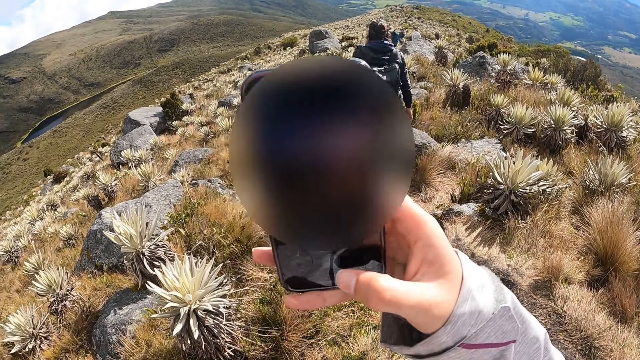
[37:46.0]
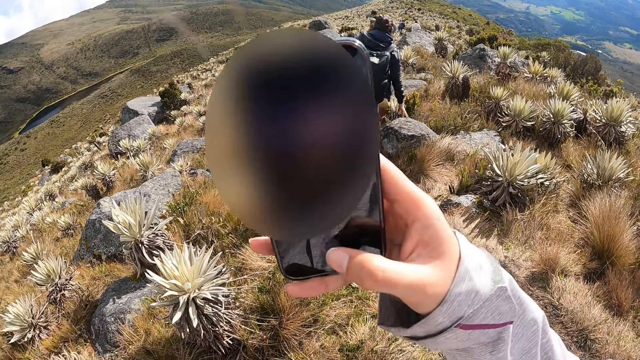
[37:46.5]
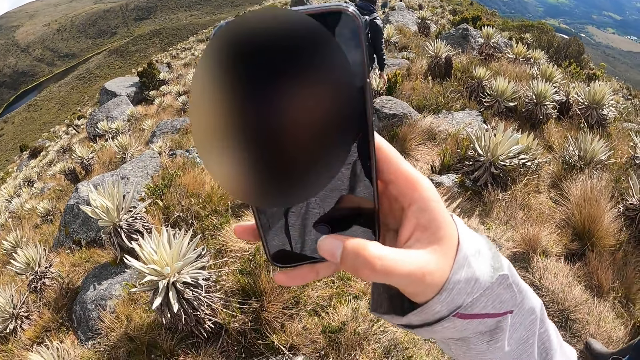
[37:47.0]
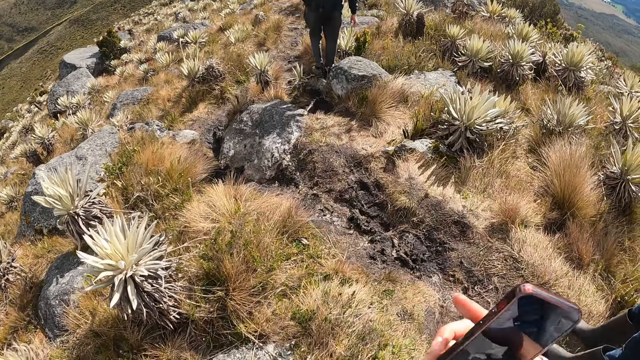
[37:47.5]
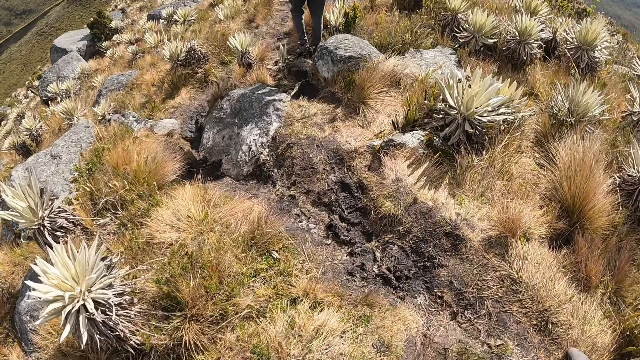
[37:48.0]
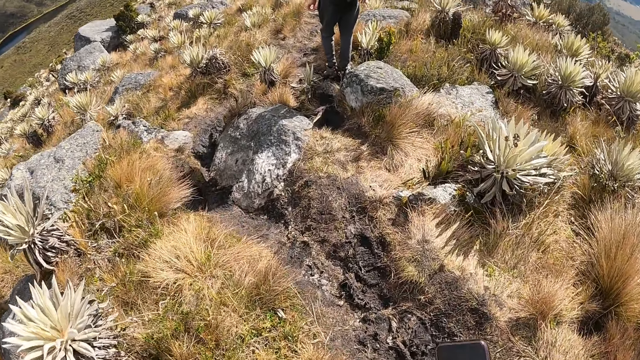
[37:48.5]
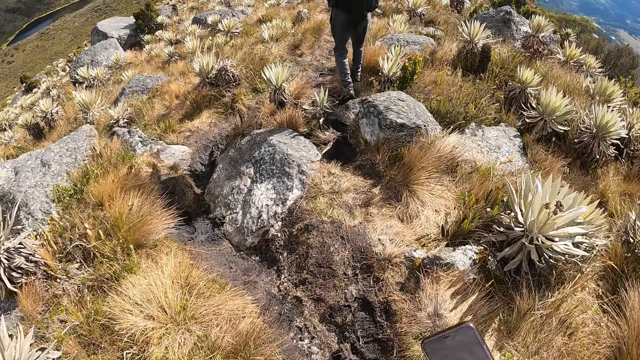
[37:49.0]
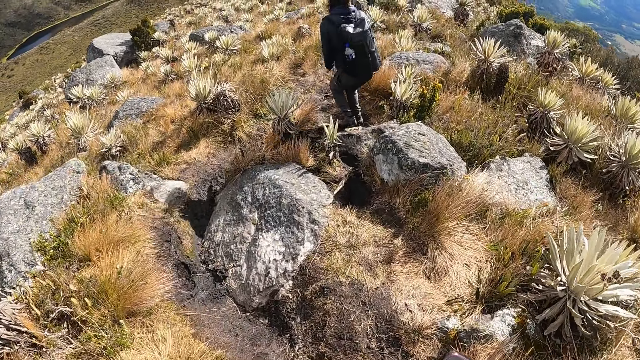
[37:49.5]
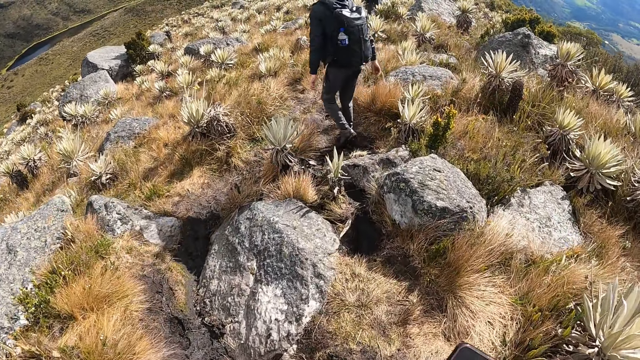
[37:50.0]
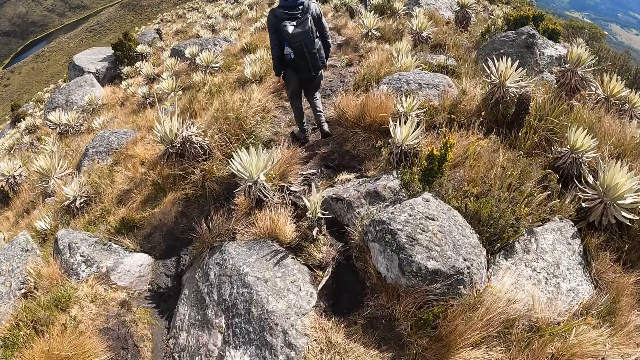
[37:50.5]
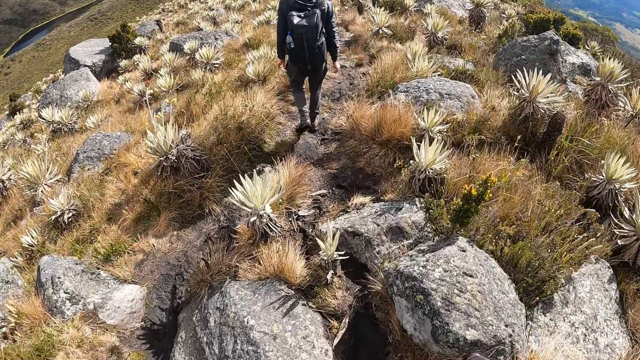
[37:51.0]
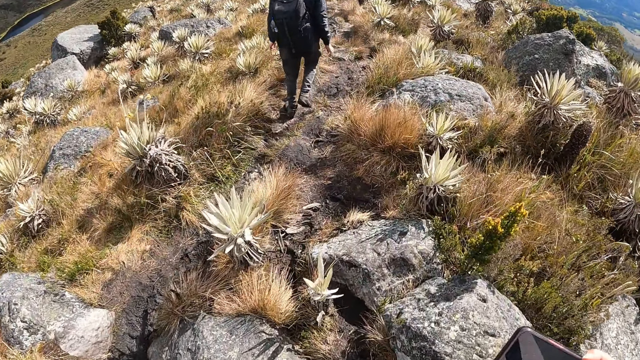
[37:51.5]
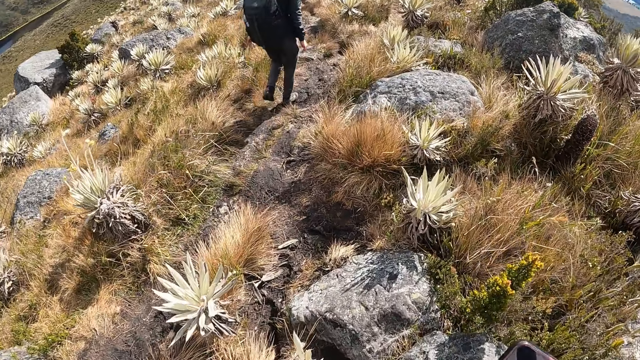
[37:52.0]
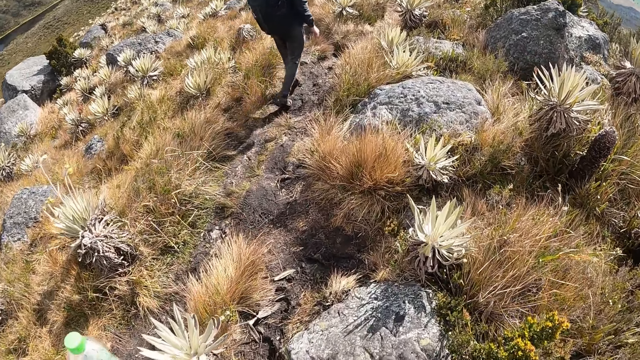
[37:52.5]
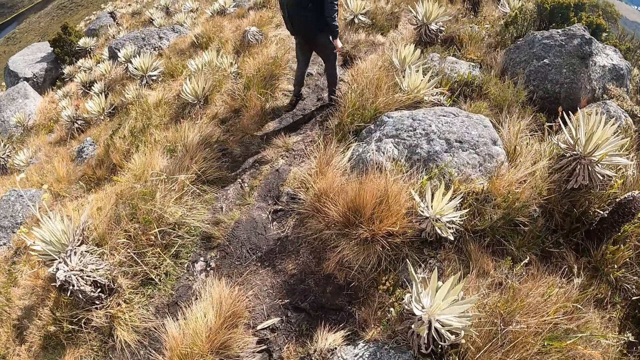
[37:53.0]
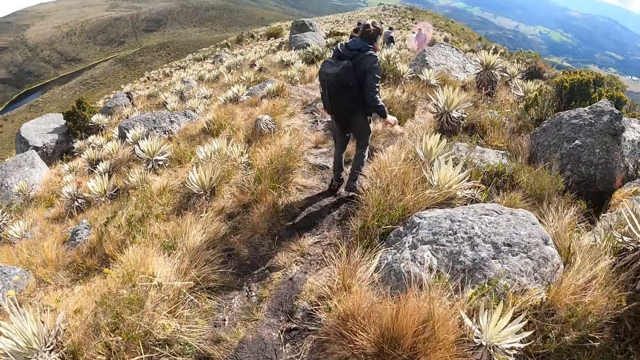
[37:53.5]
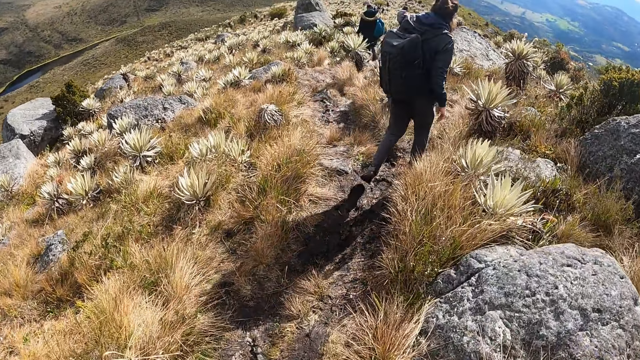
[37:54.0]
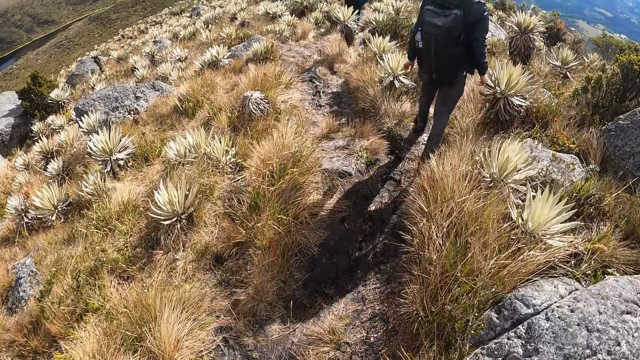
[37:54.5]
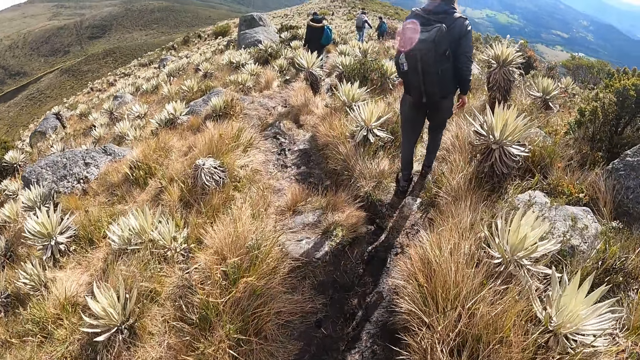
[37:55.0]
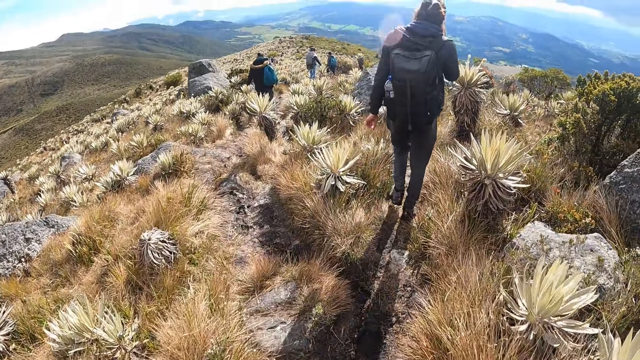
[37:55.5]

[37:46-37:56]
The camera wearer walks on the hill with the group of people.

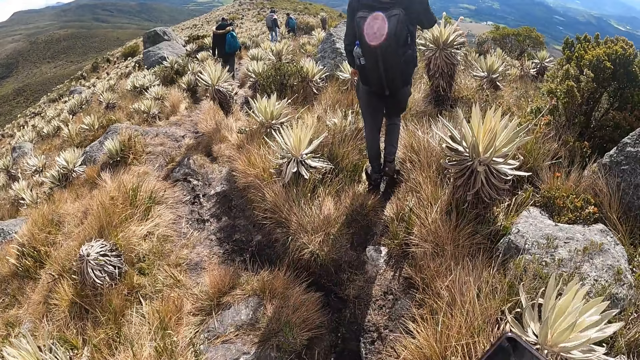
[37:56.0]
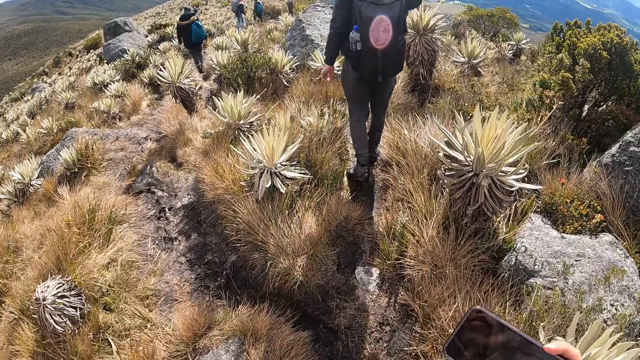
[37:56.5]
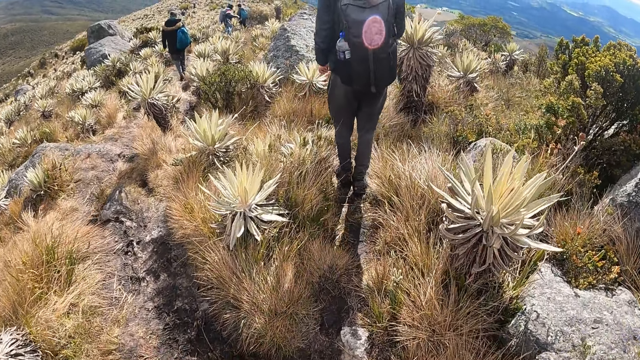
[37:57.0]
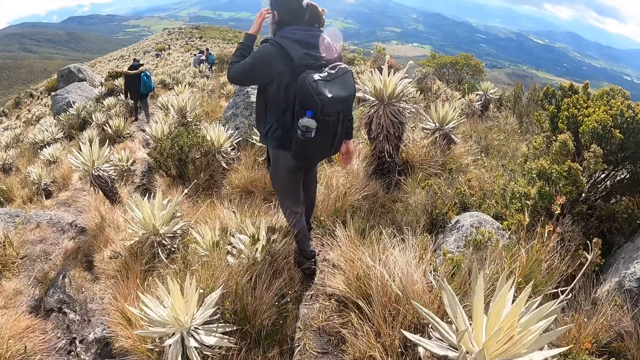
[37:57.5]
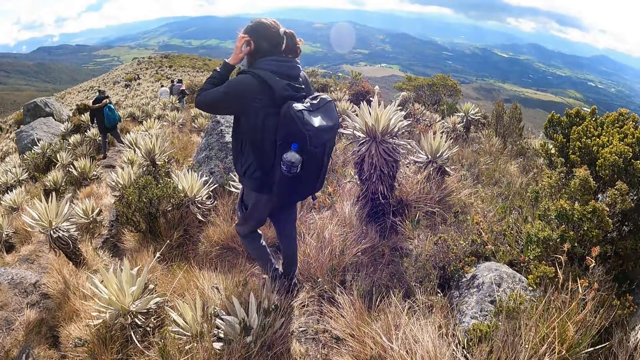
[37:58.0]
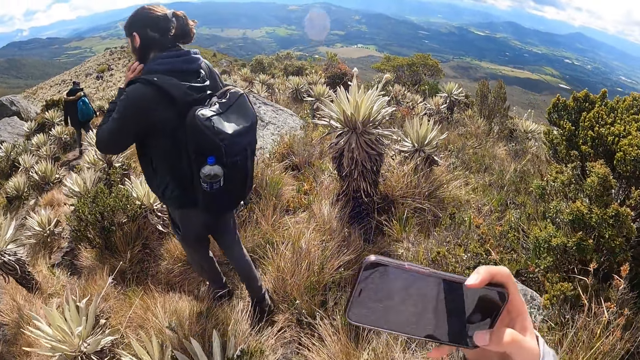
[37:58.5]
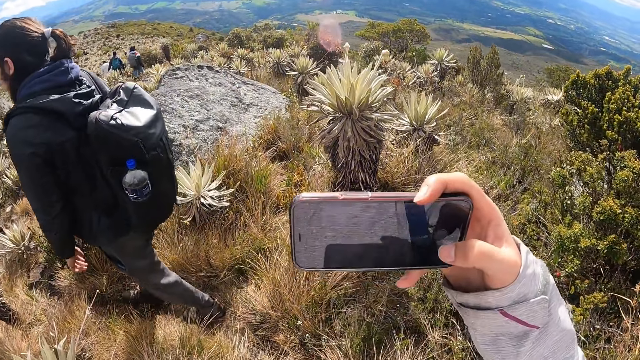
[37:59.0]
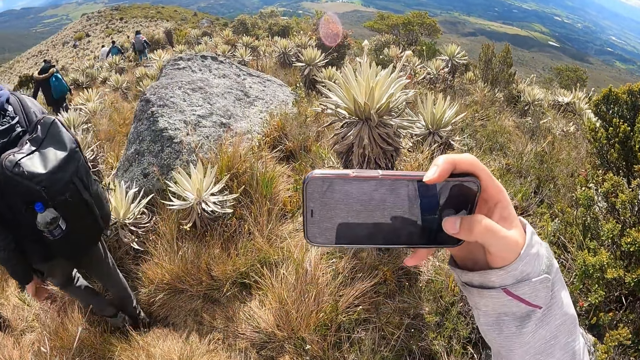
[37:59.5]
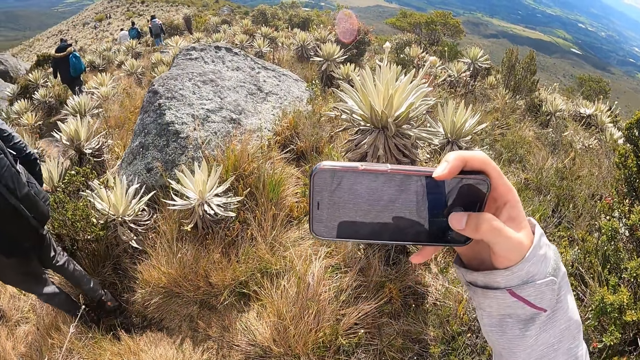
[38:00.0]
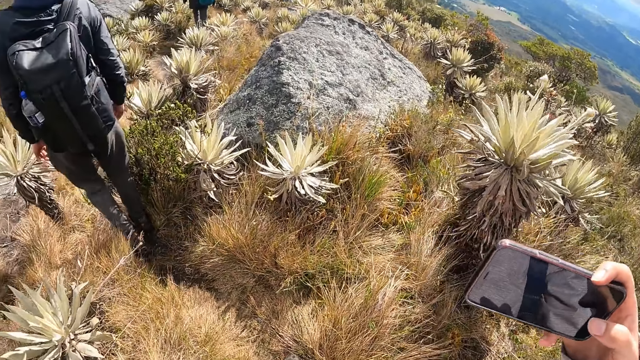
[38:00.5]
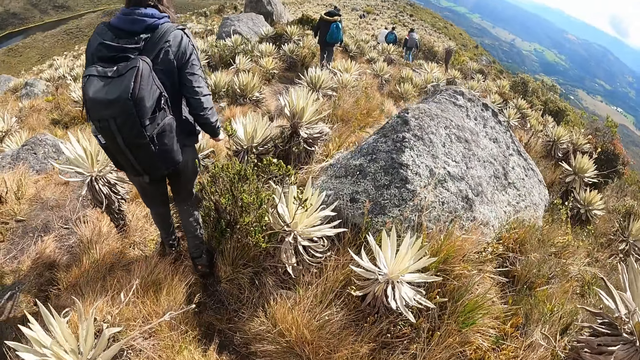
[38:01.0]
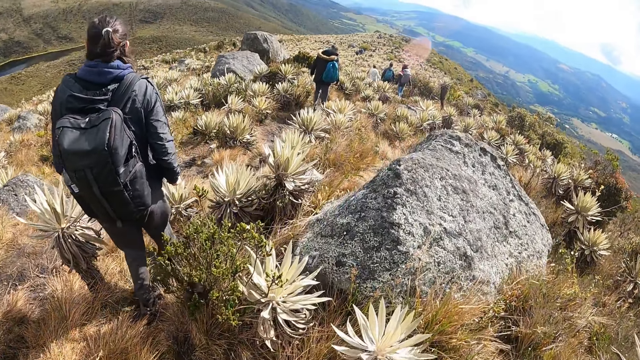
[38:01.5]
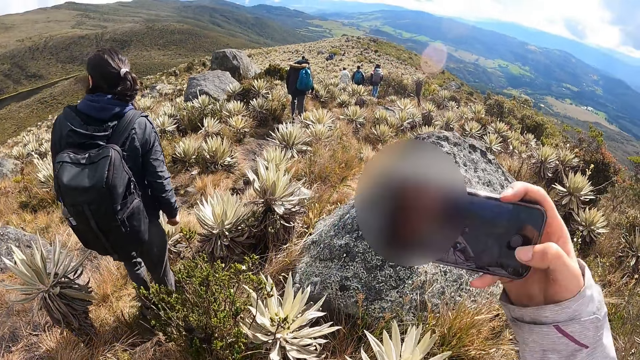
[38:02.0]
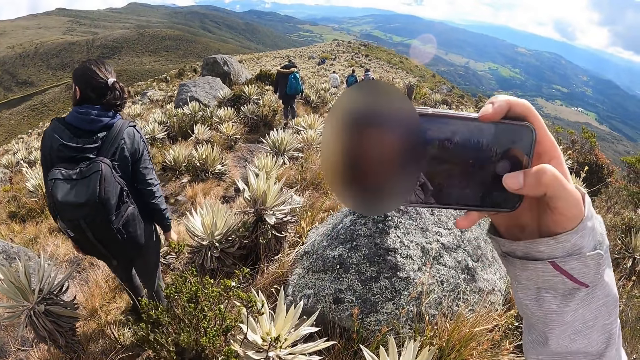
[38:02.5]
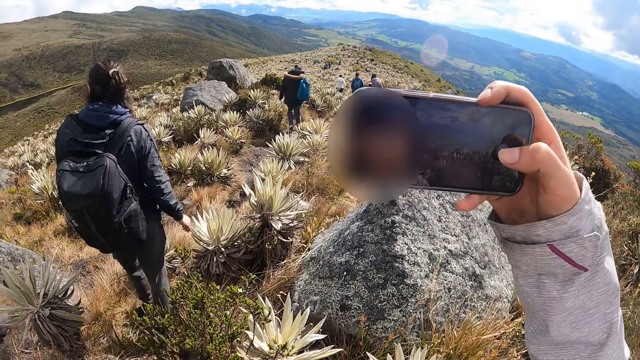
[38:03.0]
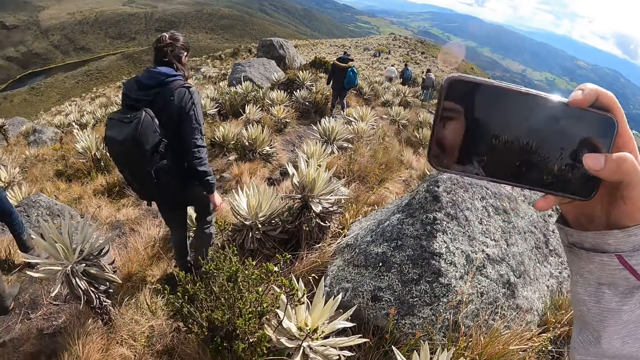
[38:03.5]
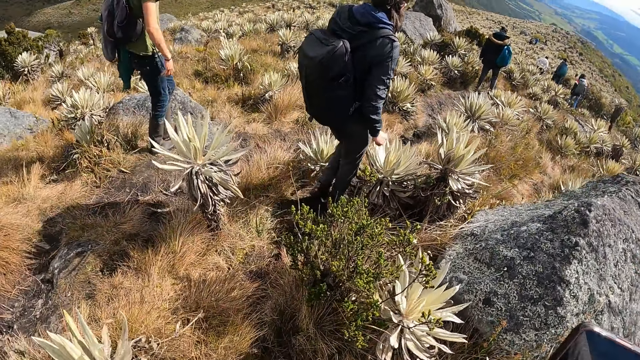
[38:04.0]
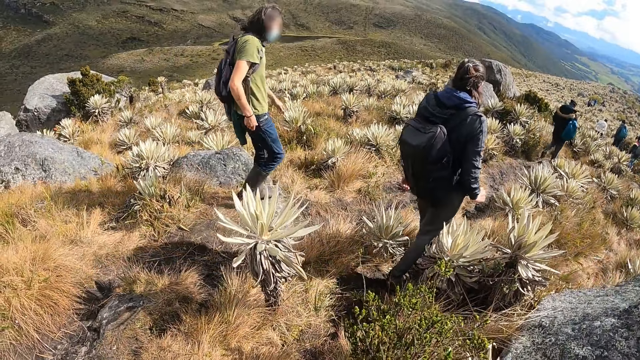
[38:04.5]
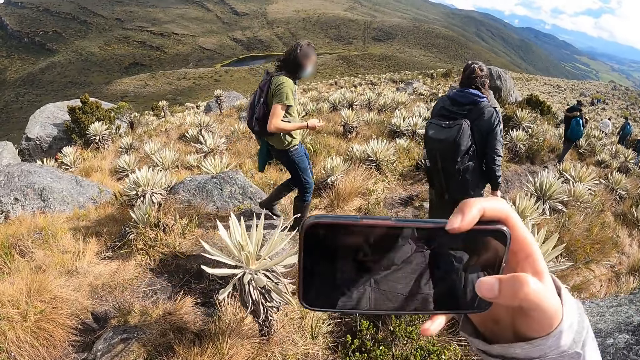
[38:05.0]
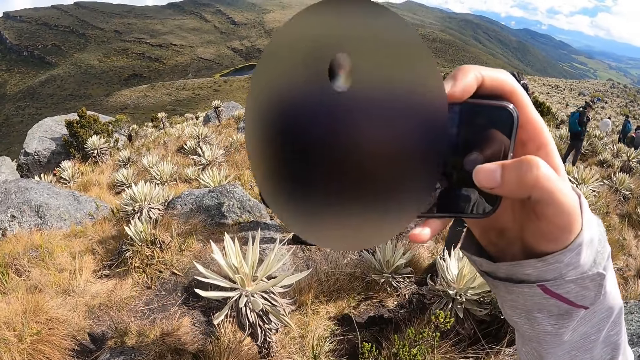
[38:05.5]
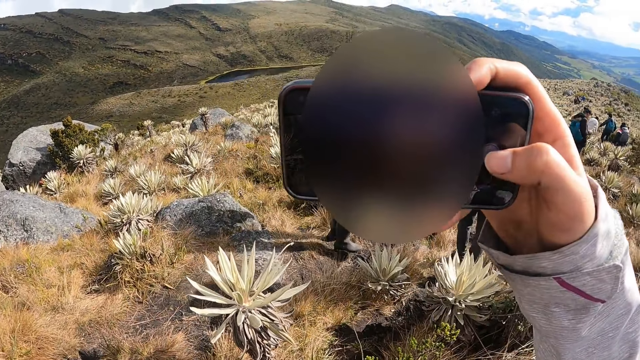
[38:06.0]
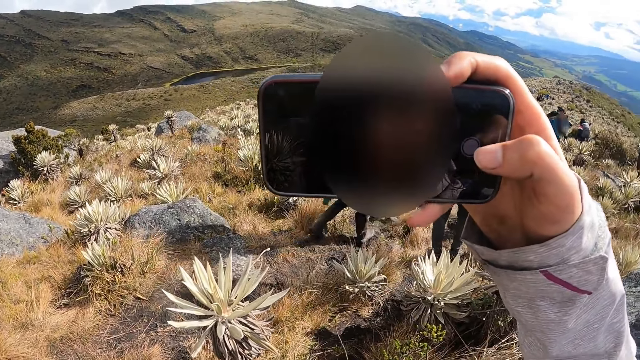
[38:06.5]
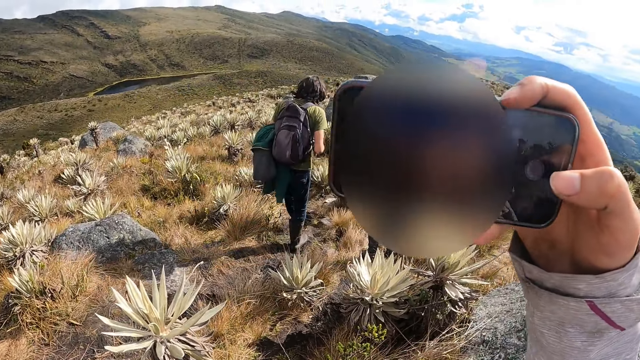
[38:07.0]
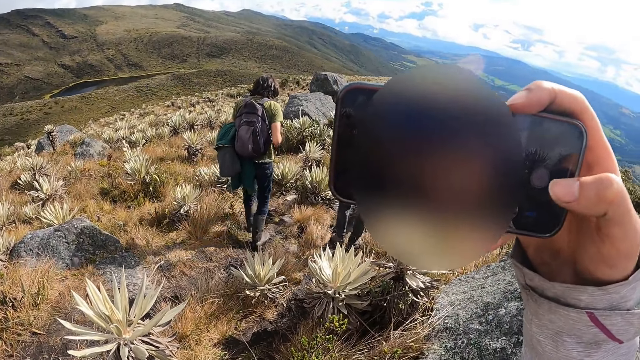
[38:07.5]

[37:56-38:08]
The camera wearer operates the mobile phone with her right hand repeatedly.
